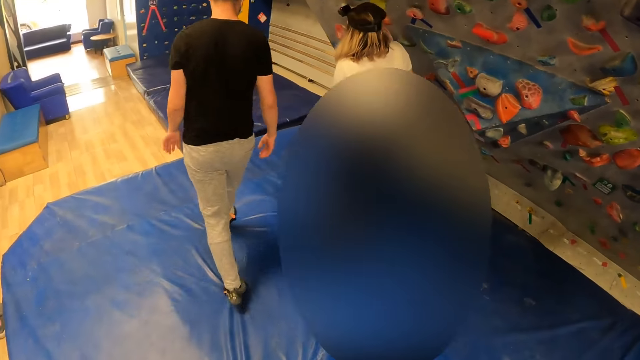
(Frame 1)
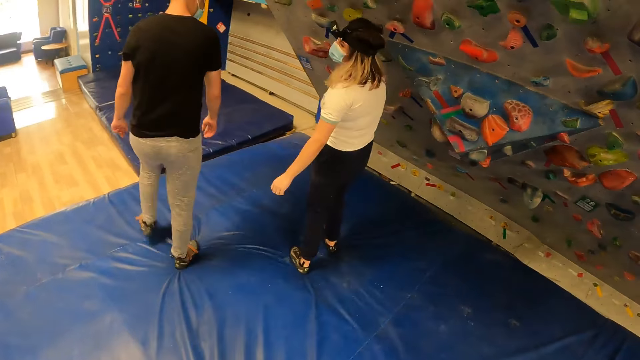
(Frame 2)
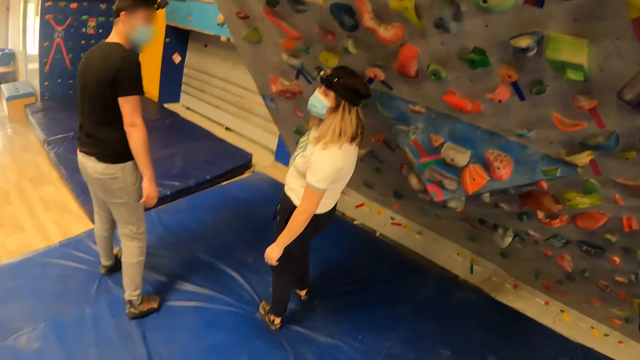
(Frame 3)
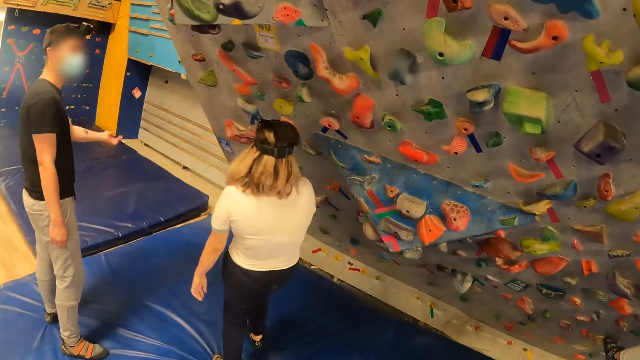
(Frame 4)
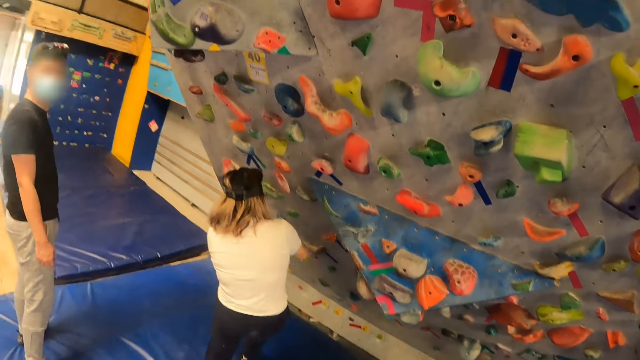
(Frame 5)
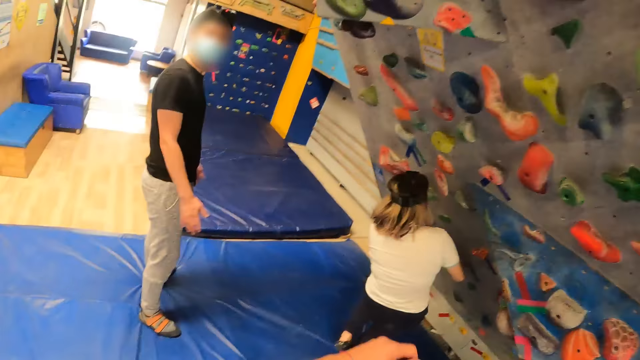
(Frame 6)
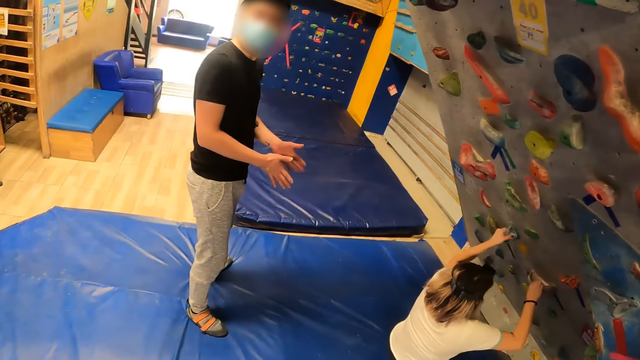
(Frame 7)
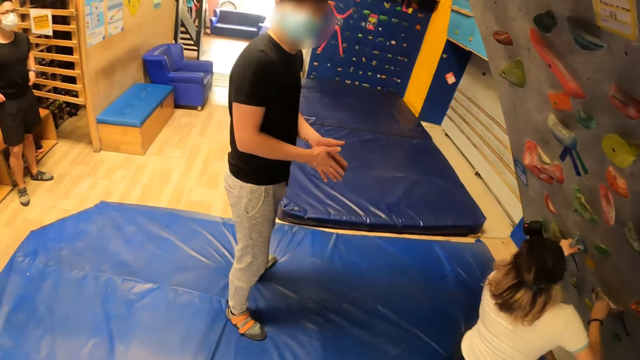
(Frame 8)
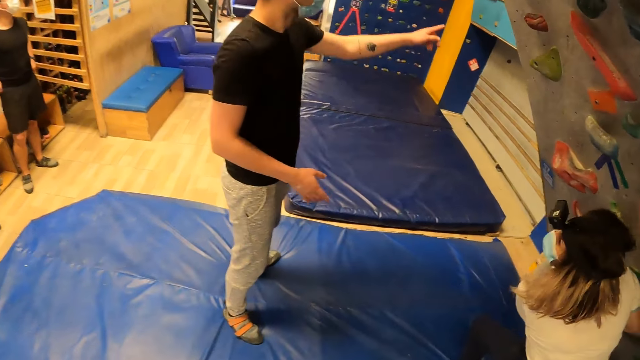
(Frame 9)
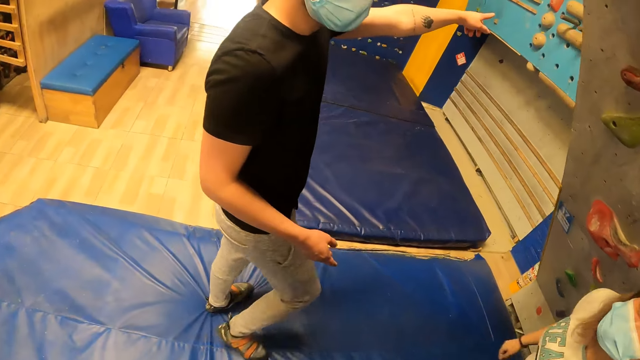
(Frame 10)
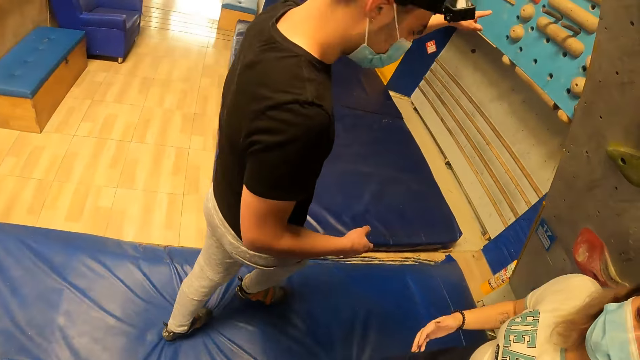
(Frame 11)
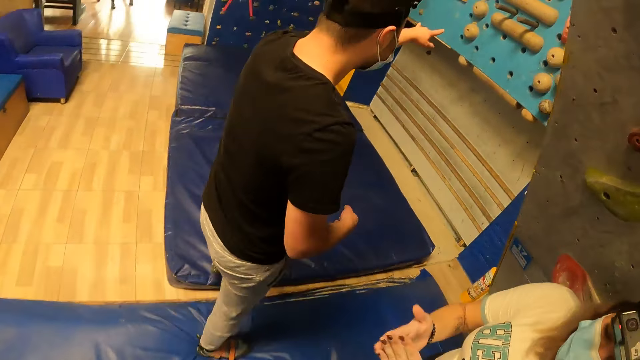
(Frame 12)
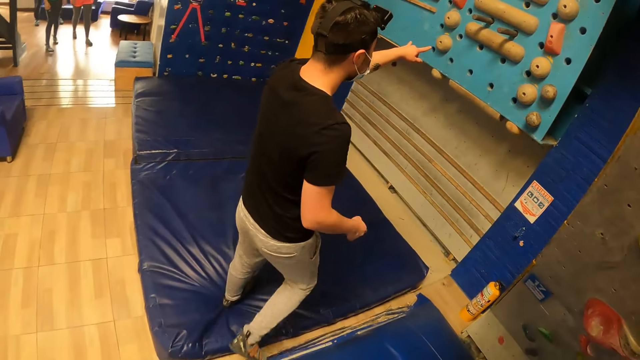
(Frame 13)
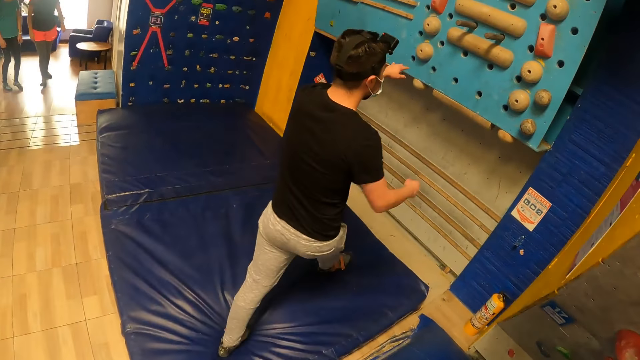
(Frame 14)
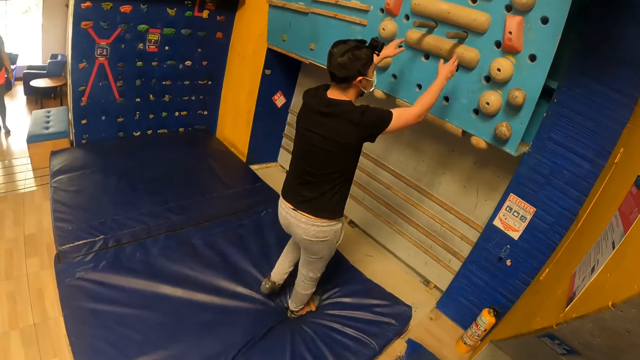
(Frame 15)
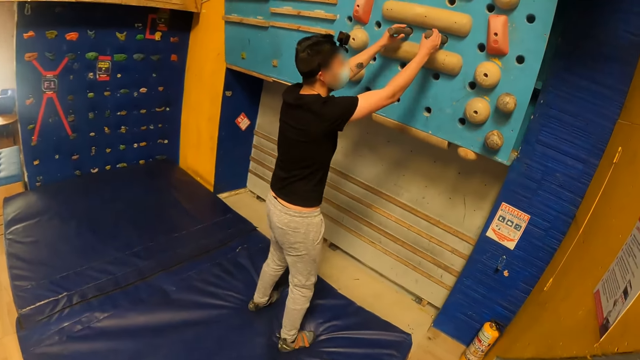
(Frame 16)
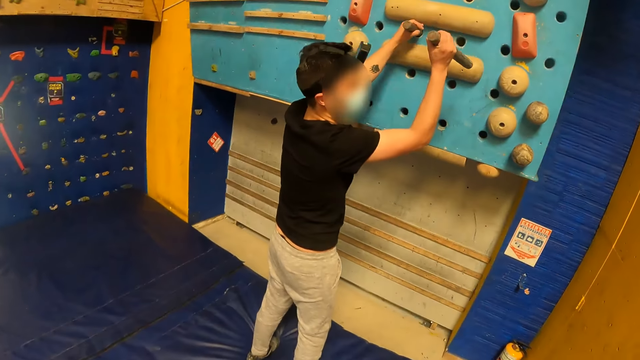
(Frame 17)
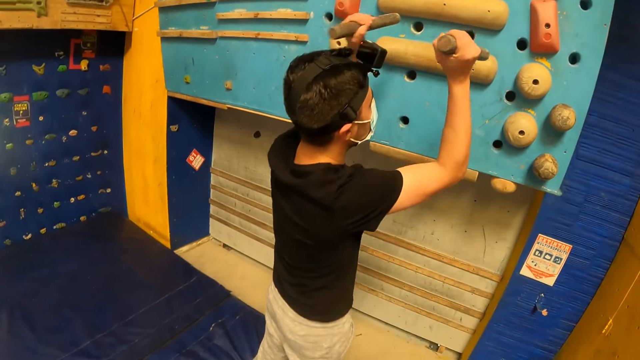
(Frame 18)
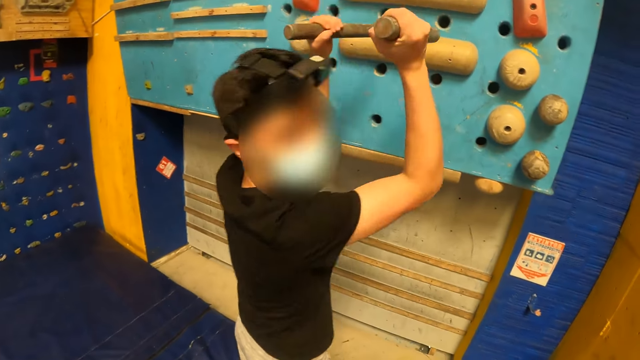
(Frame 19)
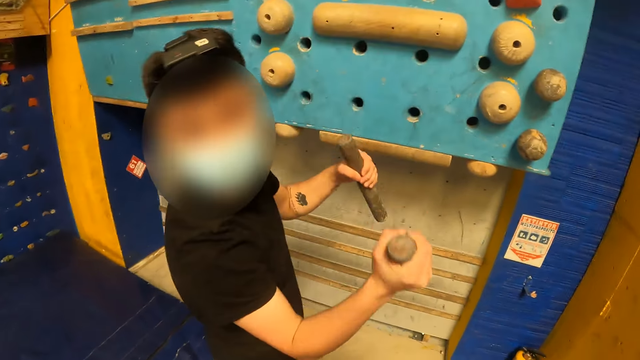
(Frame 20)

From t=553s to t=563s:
The woman touches climb holds on the bouldering wall with both hands. The man interacts with the camera wearer. The man claps both hands. The man gestures with his hands and points to a bouldering wall. The camera wearer walks towards the man. The man walks towards the wall and touches two sticks on the bouldering wall with both hands. The man removes the stick in a hole on the bouldering wall with his left hand. The man removes the stick in a hole on the bouldering wall with his right hand. The man holds the climbers.

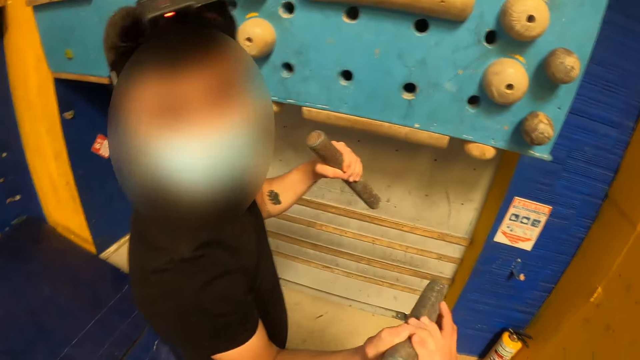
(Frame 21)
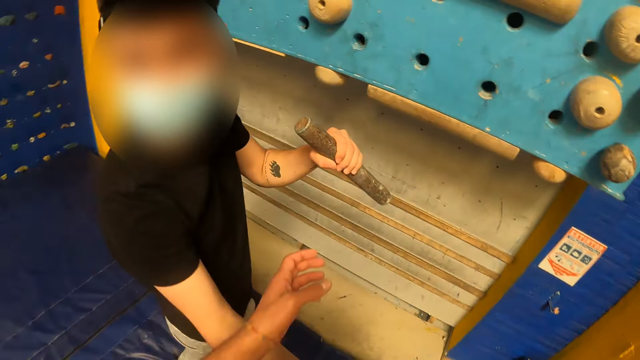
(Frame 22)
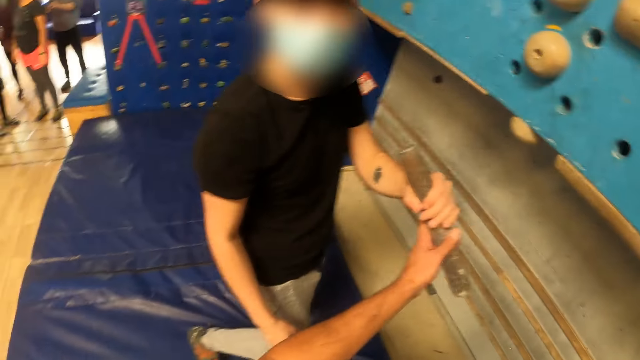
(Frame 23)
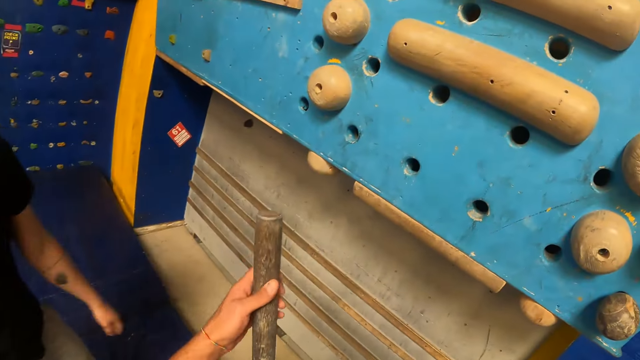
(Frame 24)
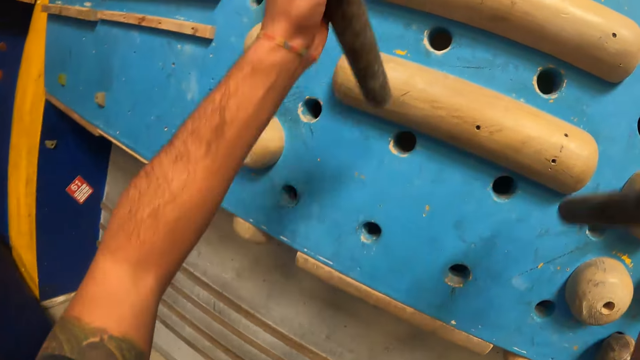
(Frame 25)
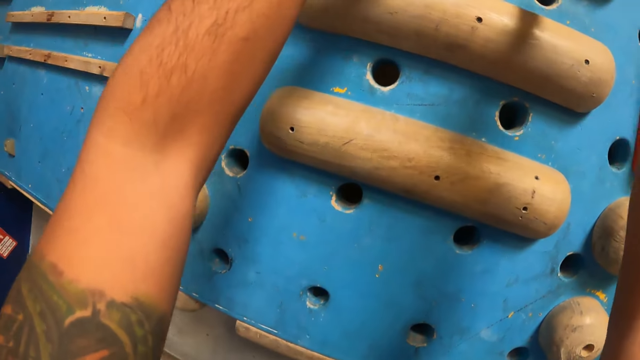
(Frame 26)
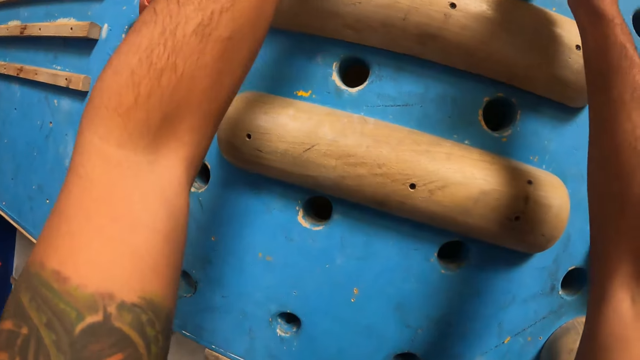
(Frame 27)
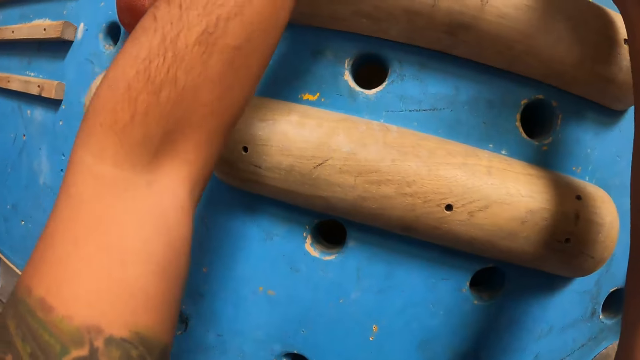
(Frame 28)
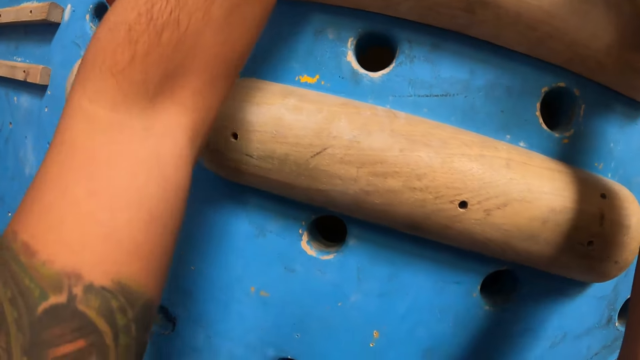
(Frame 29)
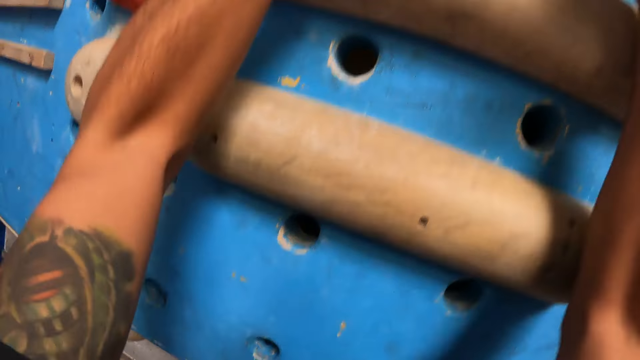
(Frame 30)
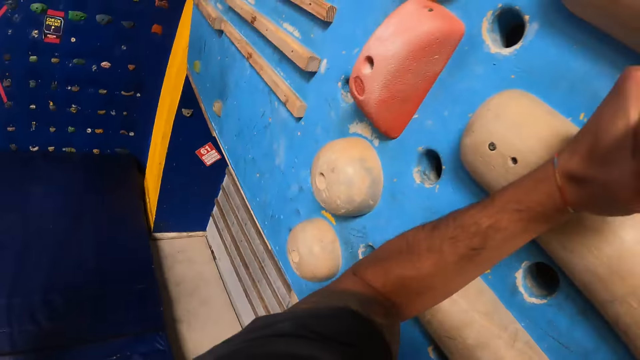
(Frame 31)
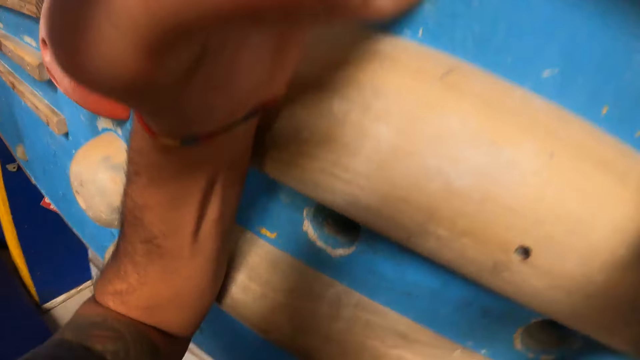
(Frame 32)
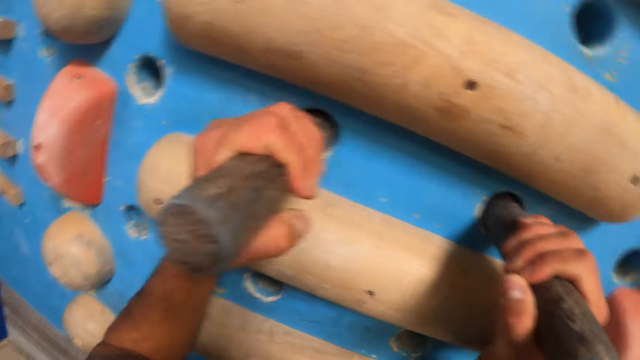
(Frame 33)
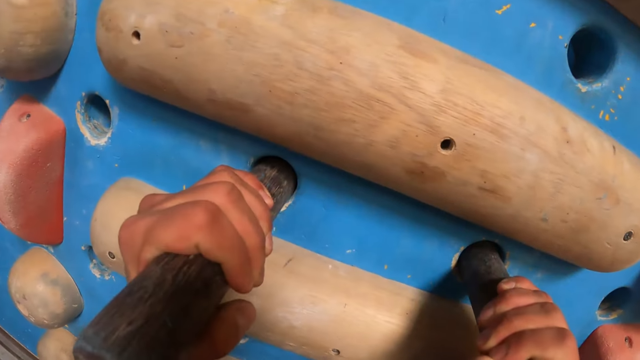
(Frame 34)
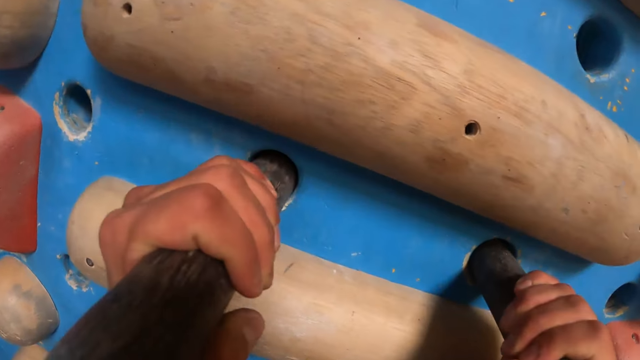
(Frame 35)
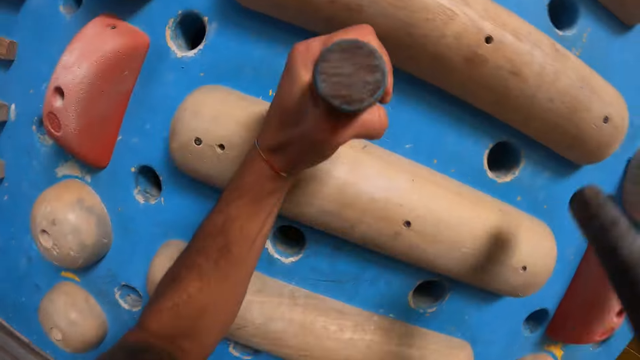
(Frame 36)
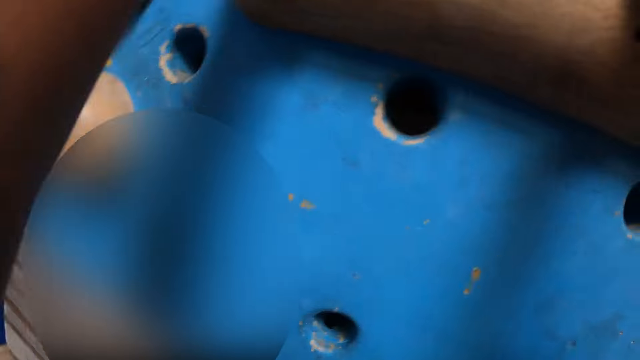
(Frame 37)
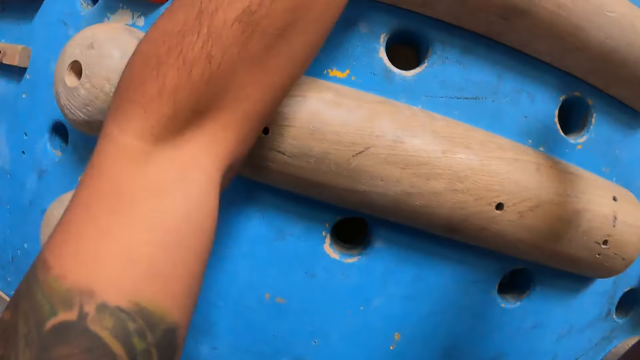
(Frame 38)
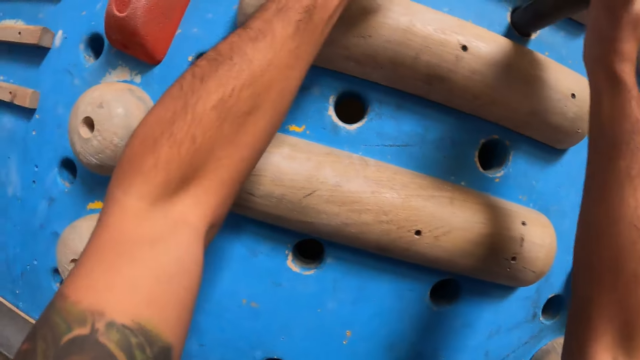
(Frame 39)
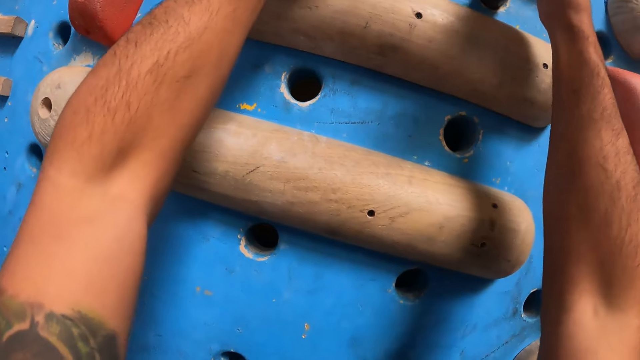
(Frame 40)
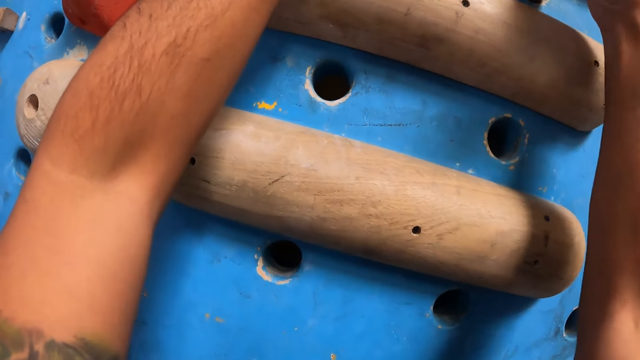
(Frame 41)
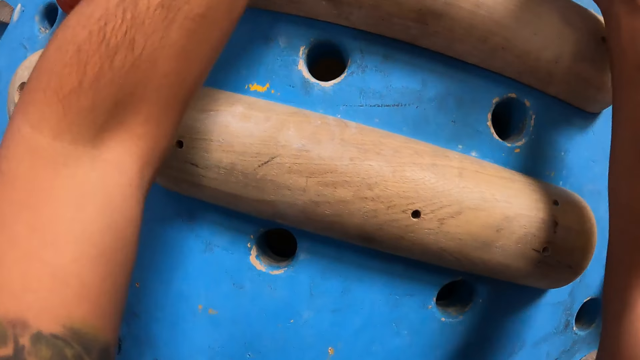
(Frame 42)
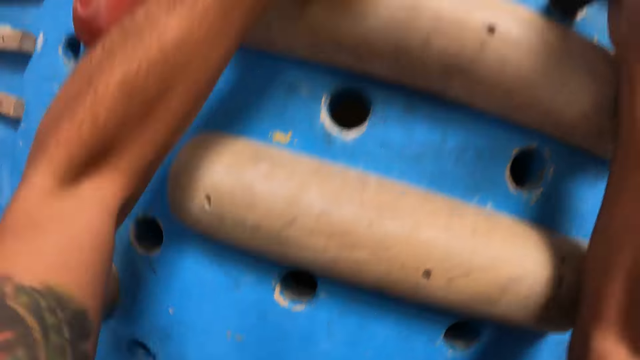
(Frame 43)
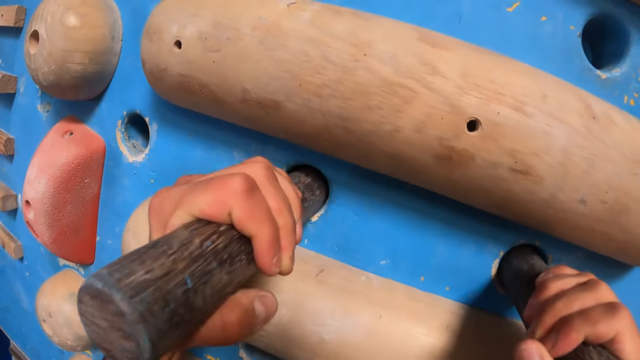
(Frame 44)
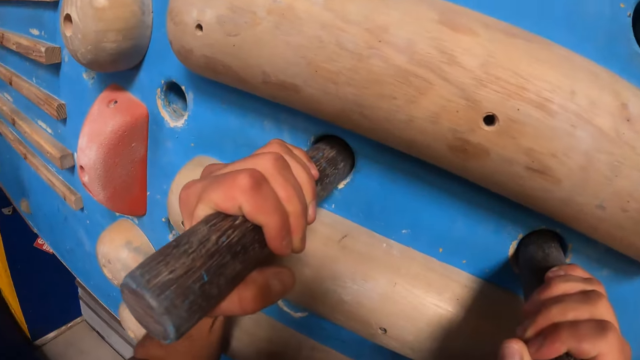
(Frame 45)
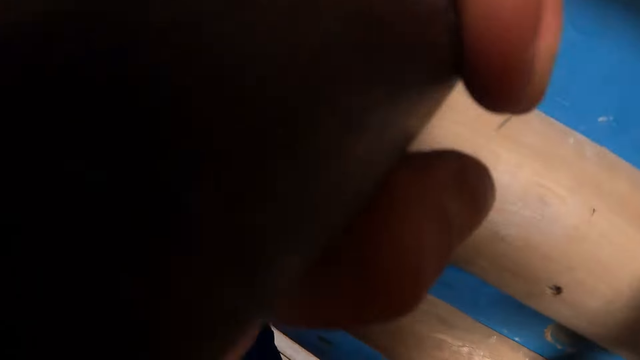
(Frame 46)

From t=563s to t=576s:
The camera wearer takes the stick in the man's right hand with his right hand. He looks at the man. He takes the stick in the man's left hand with his left hand. He holds the climbers. He puts the sticks in the holes on the bouldering wall with both hands. He holds the sticks in the holes on the bouldering wall with both hands. He hangs on the wall. He climbs the wall.
